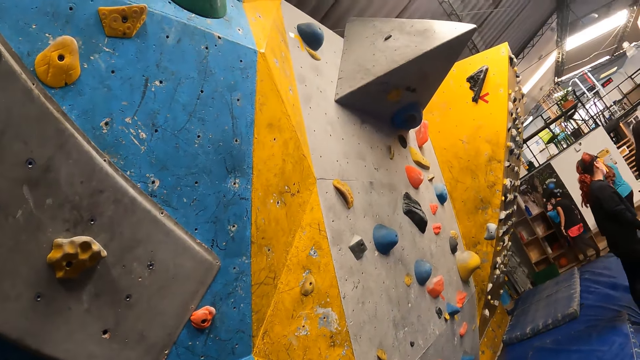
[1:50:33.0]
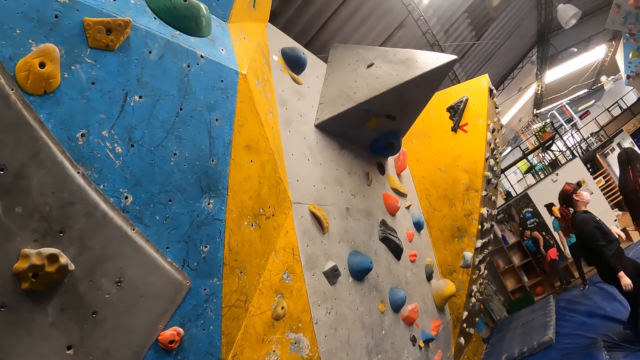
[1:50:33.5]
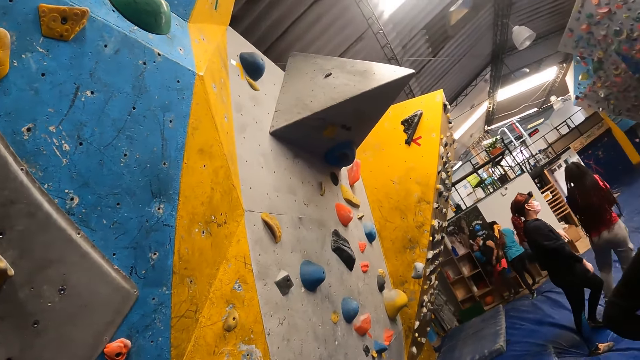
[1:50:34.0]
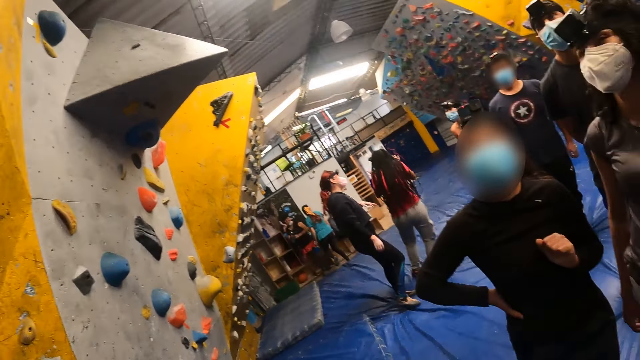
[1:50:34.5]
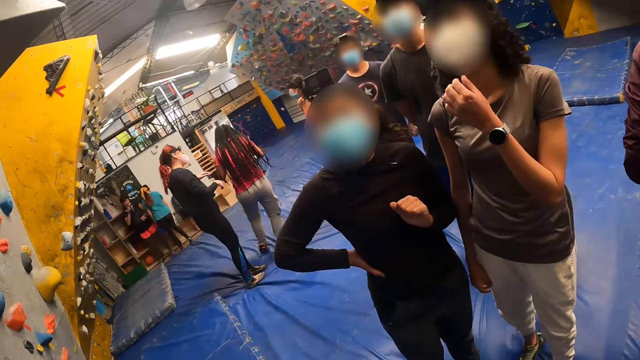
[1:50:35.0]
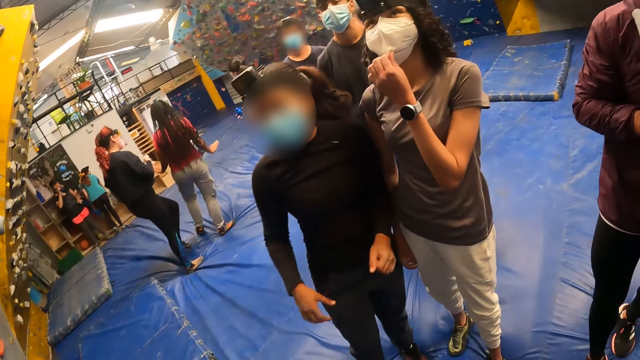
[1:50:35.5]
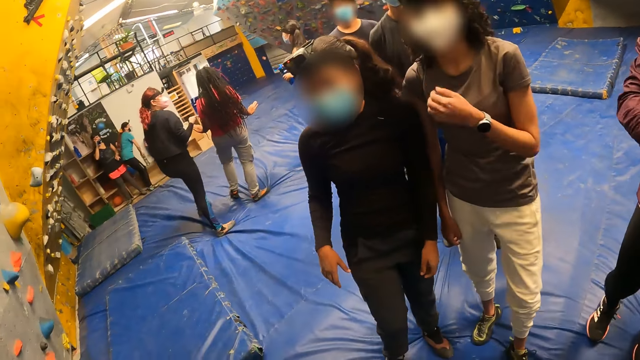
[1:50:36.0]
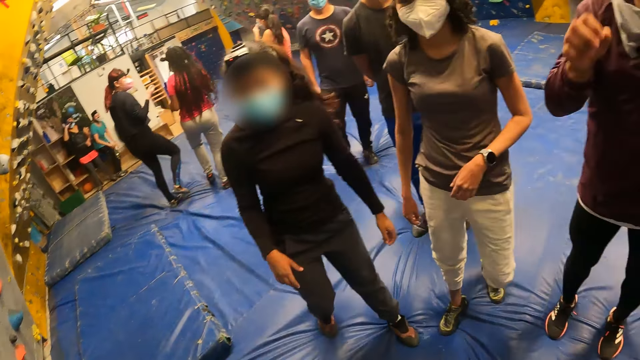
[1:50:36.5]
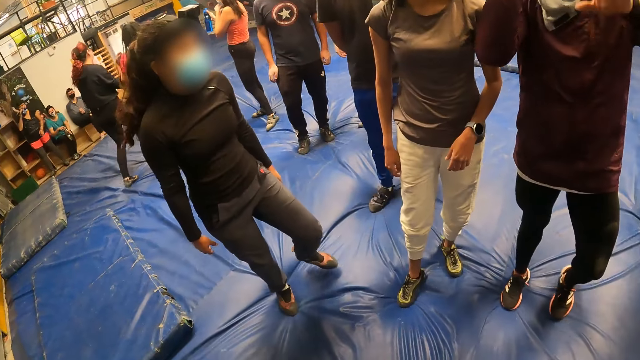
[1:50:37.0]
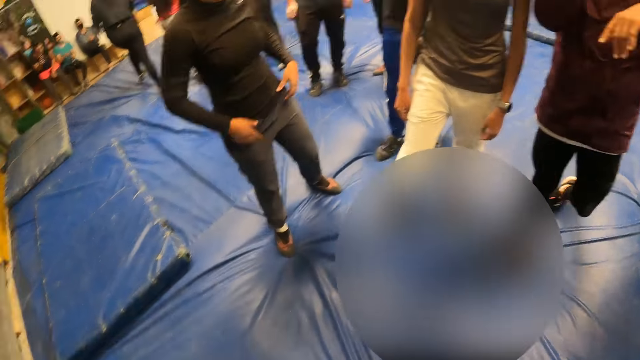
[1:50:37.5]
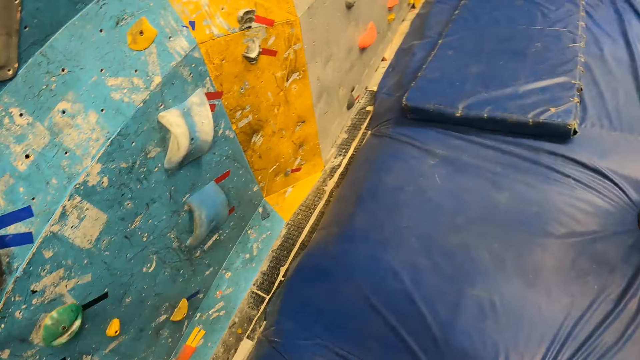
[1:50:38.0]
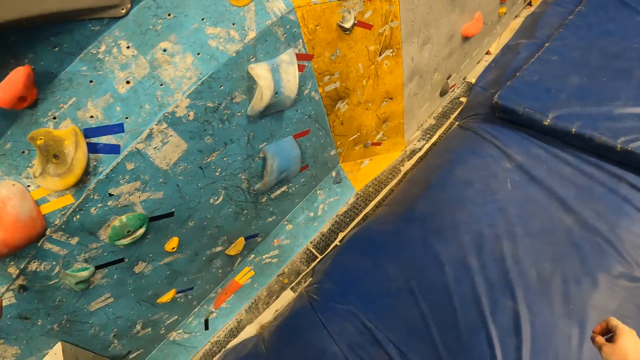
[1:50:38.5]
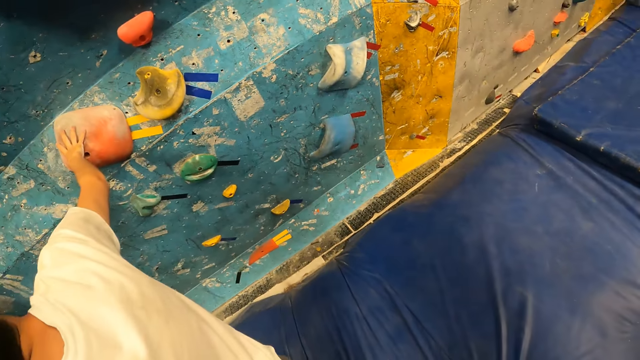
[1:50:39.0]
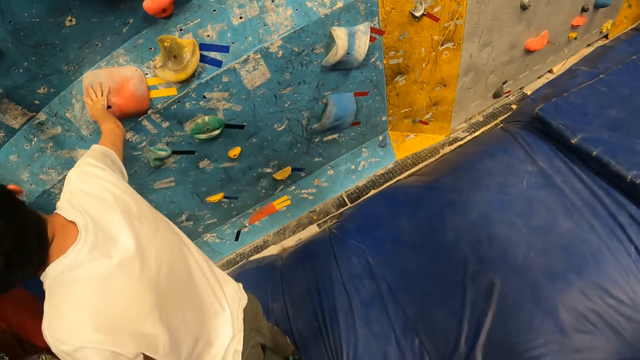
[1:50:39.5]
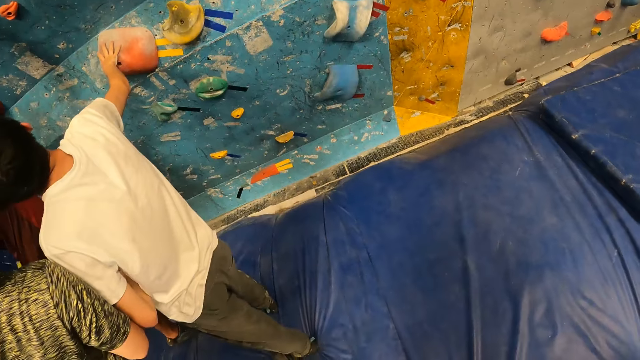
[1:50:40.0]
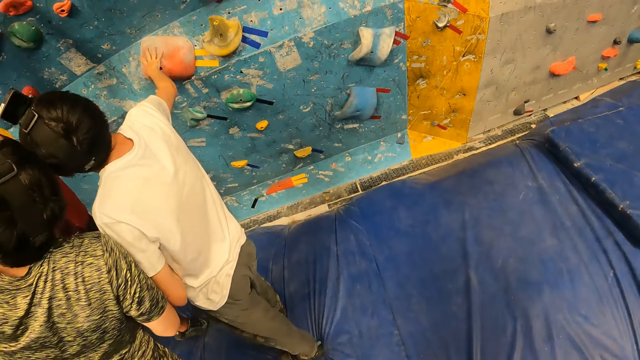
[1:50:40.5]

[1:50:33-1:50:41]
The woman touches a nose mask on her face with her left hand.

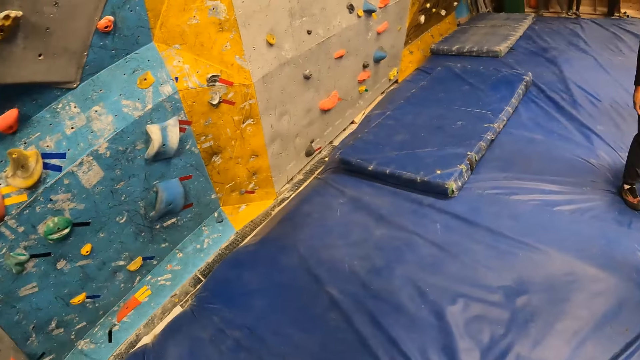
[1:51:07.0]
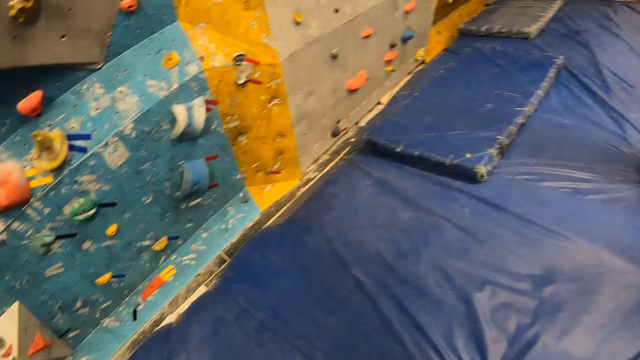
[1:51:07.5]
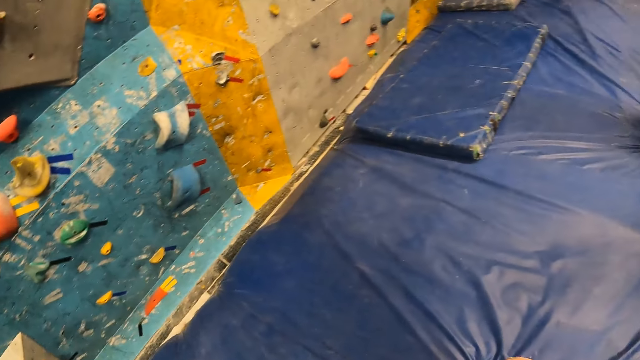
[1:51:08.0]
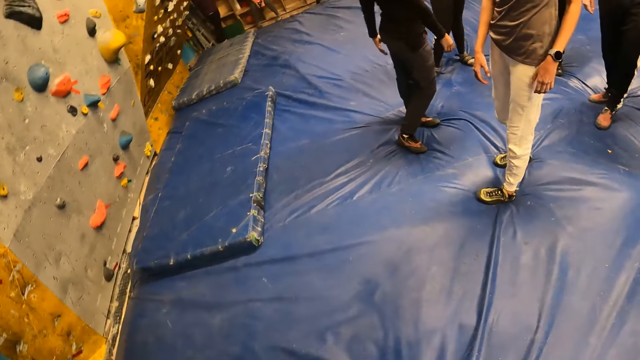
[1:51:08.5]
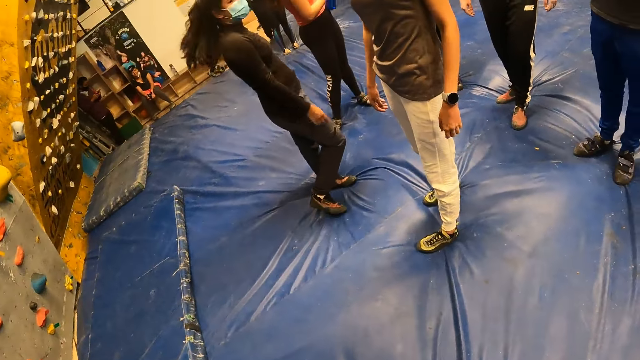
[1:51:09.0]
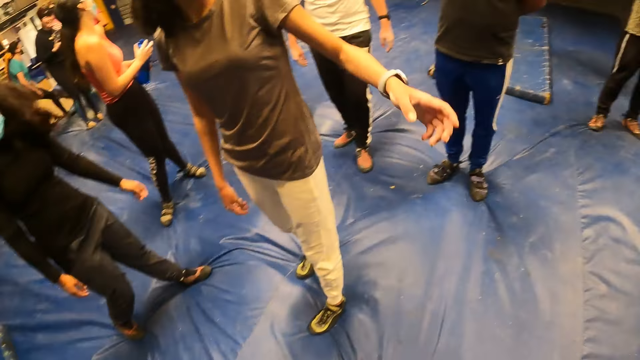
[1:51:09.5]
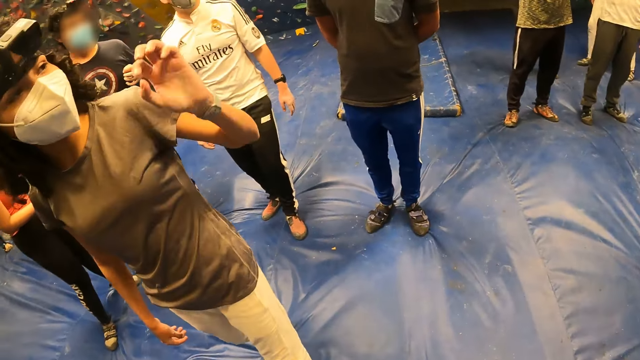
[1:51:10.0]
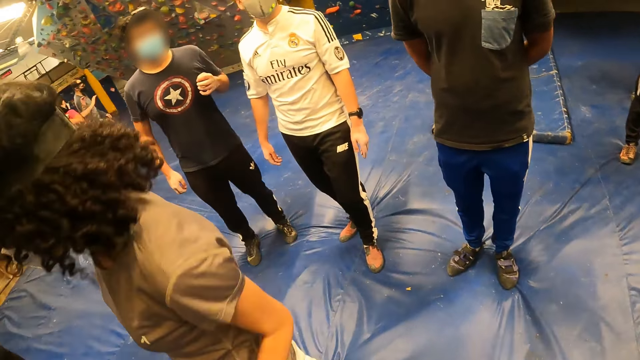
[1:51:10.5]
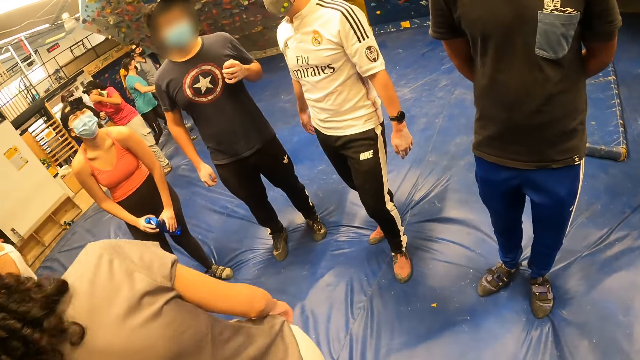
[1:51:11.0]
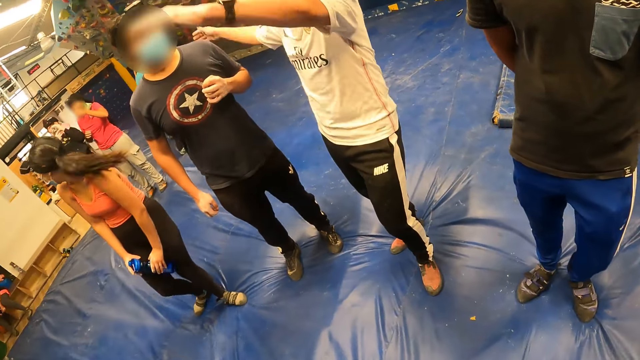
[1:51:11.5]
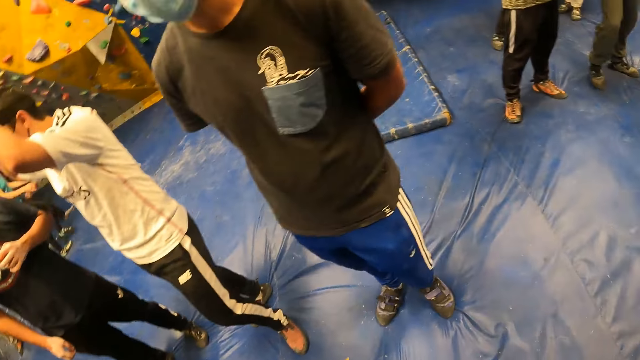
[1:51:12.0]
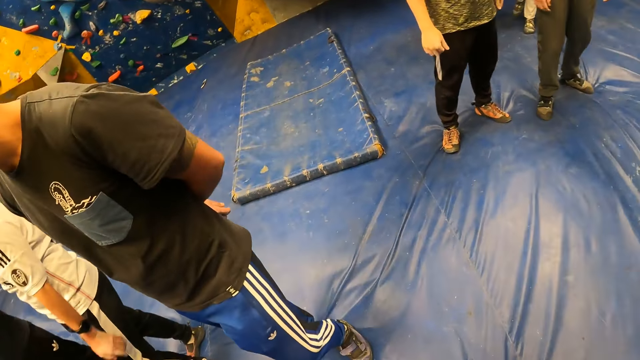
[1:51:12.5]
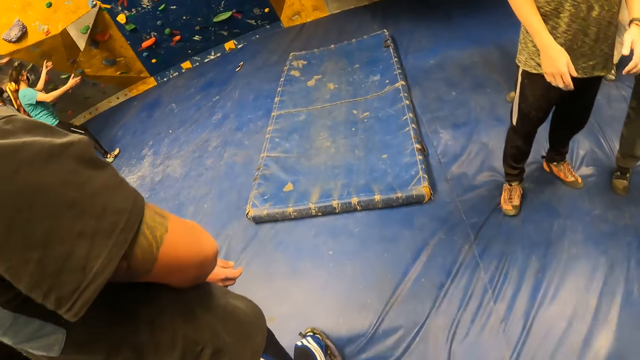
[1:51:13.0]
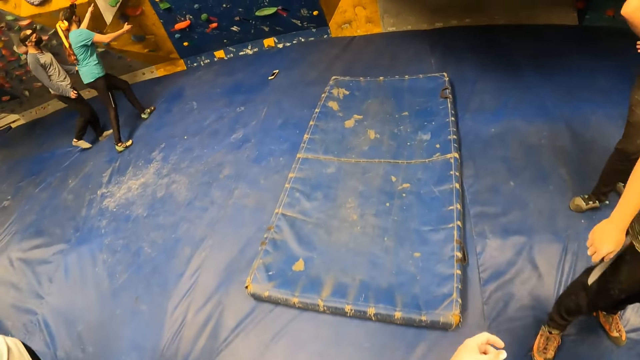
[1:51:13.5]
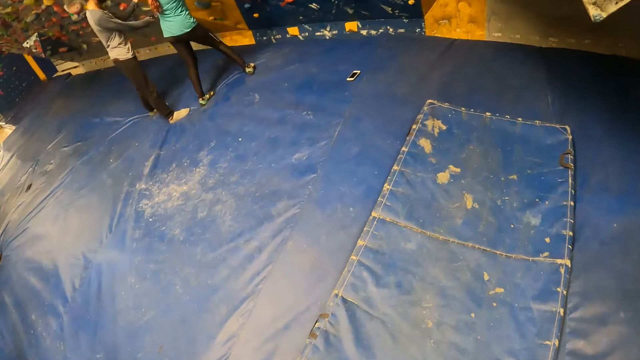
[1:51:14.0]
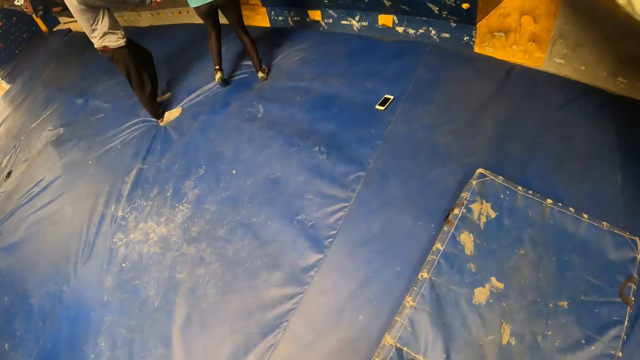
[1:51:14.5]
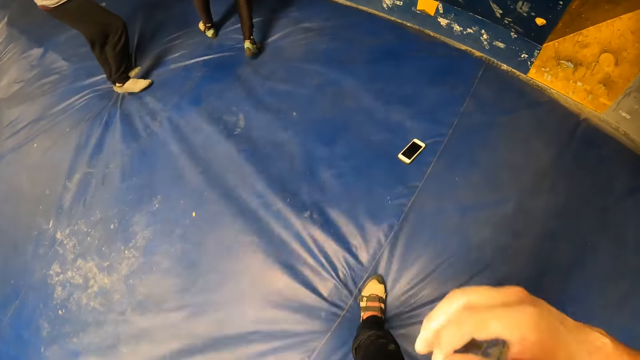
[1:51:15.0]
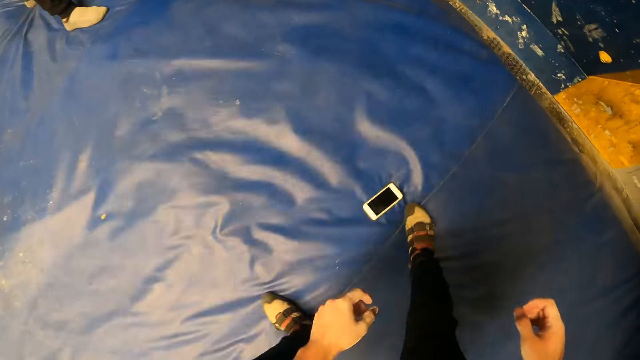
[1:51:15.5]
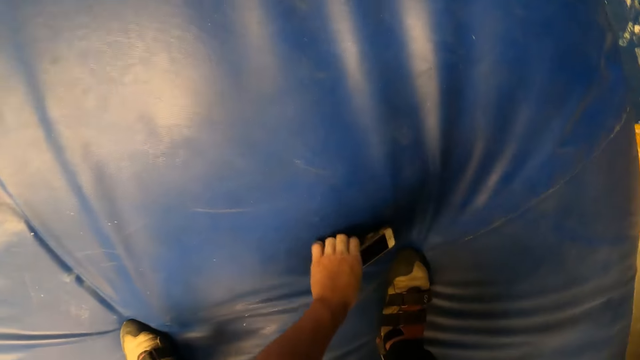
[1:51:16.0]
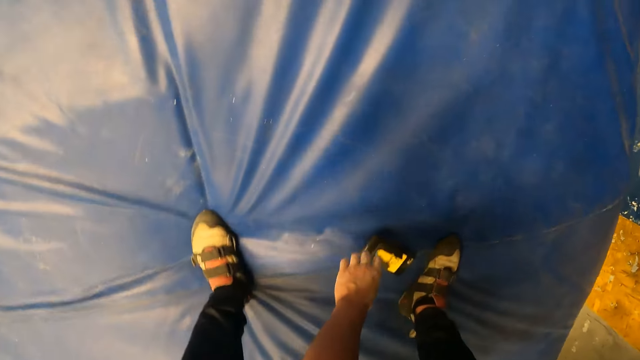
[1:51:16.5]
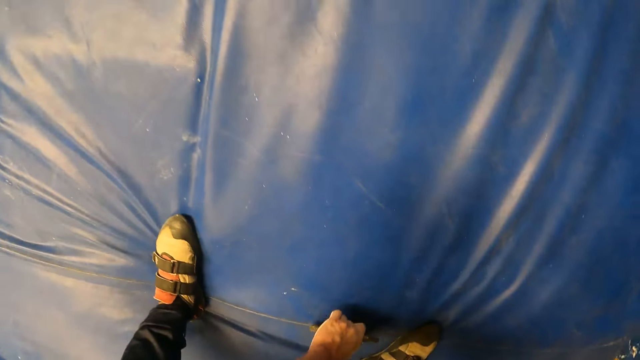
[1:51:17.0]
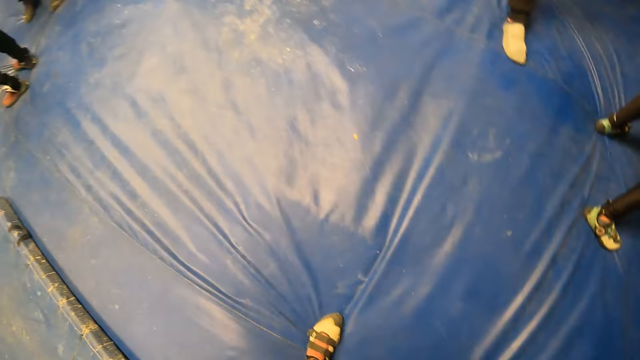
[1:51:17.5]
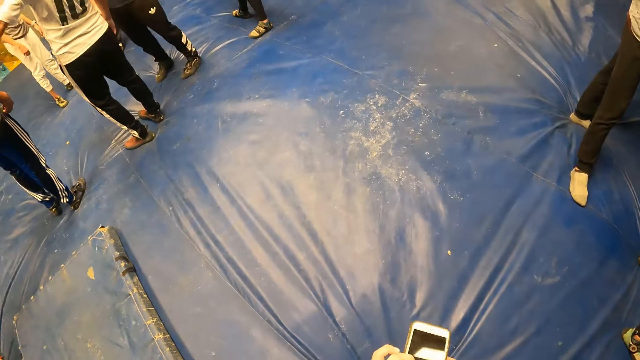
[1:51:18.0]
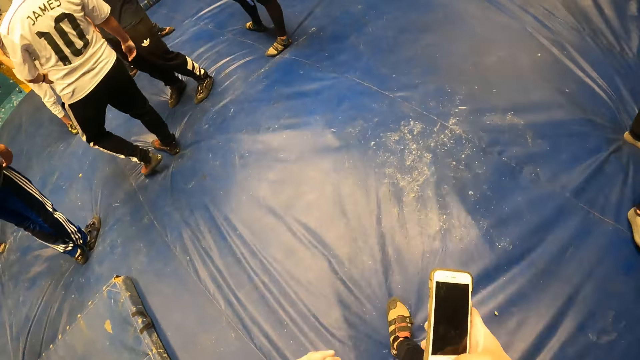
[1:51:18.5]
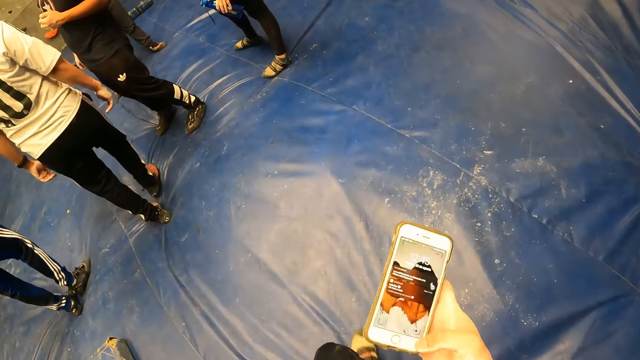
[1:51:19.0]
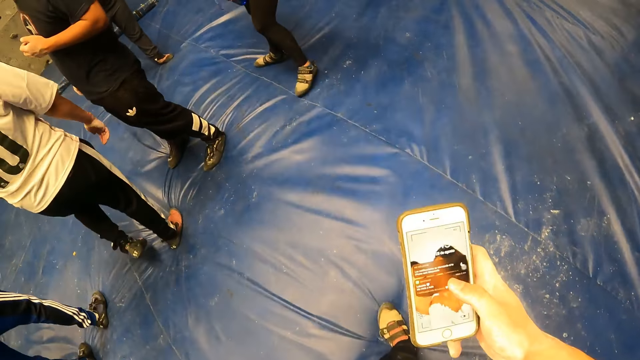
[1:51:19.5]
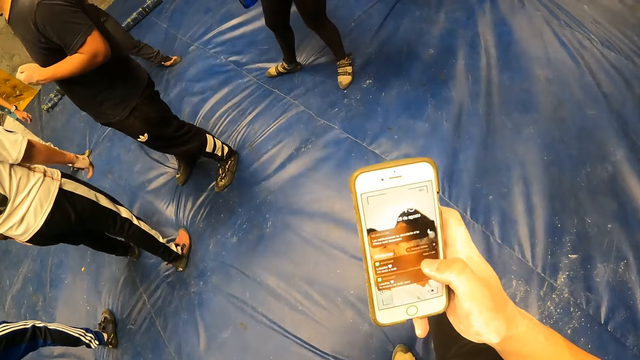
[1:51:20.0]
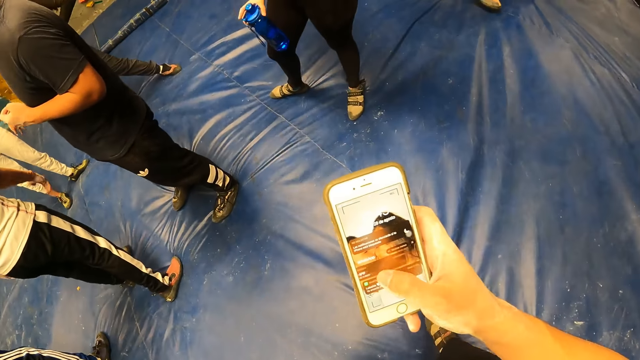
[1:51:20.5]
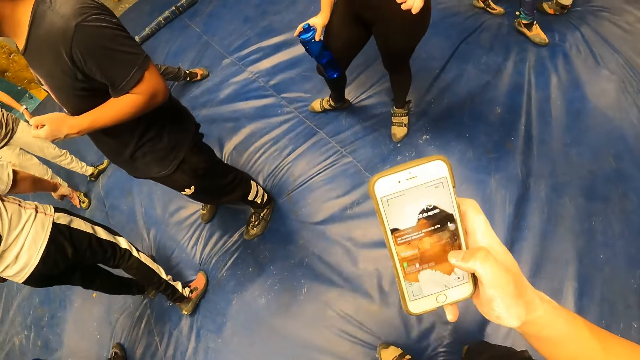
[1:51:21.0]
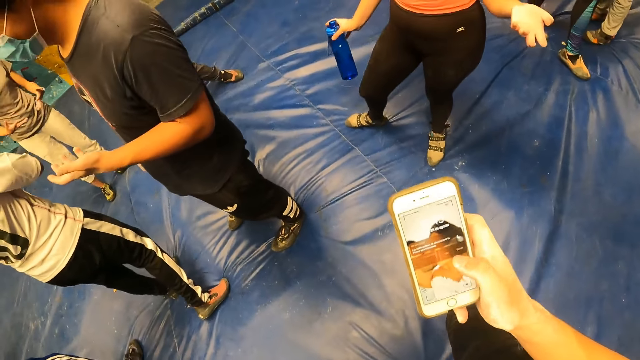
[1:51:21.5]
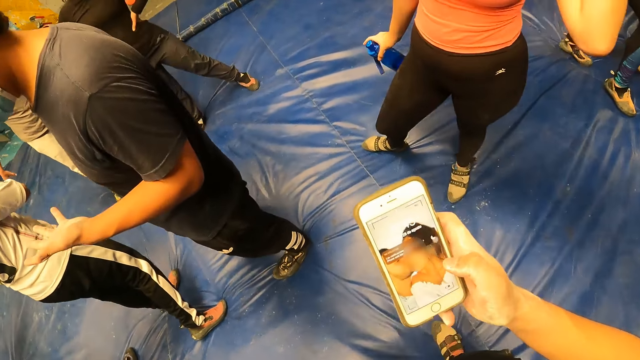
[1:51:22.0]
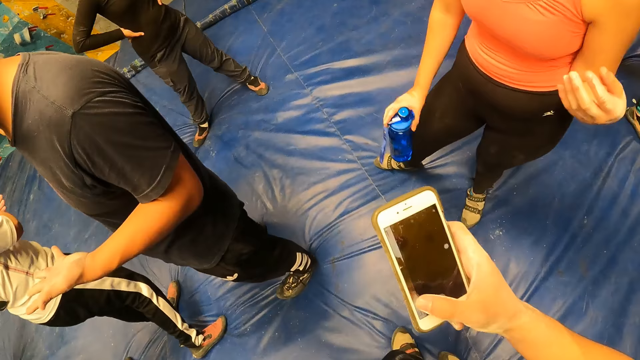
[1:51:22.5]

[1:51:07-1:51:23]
The camera wearer looks on the wall. The woman lifts her left hand. The camera wearer walks towards his phone on the crash pad. He picks his phone on the crash pad with his left hand. He passes the phone to his right hand. He checks on the phone. He operates the phone in his right hand.
